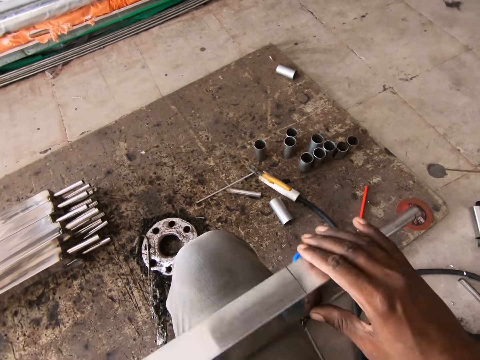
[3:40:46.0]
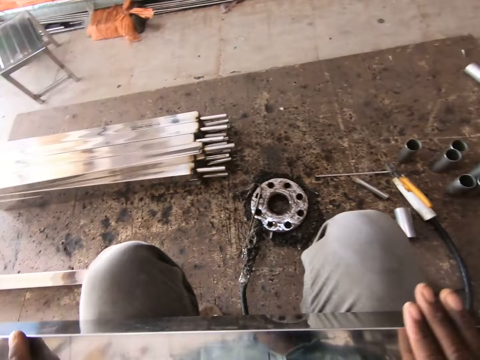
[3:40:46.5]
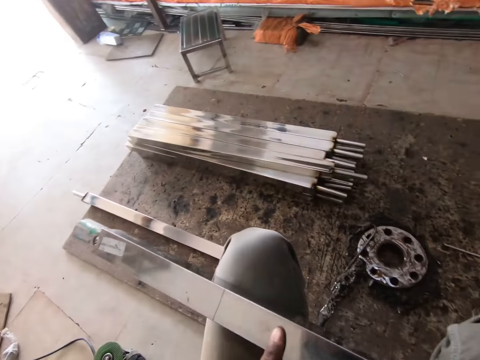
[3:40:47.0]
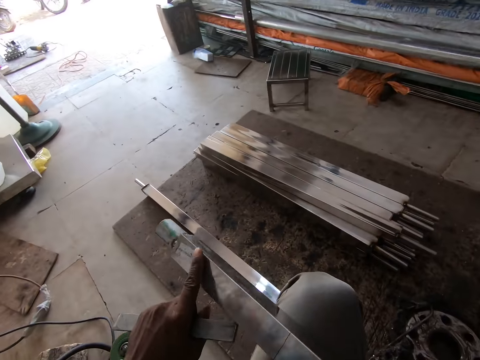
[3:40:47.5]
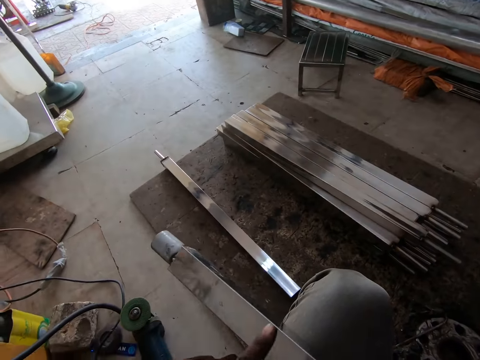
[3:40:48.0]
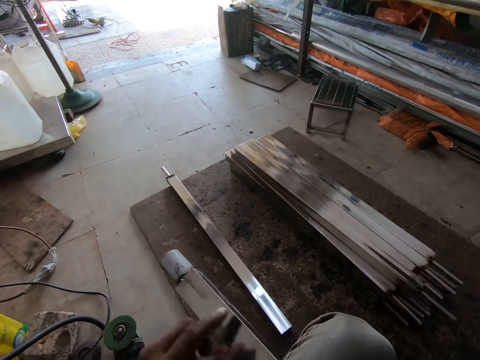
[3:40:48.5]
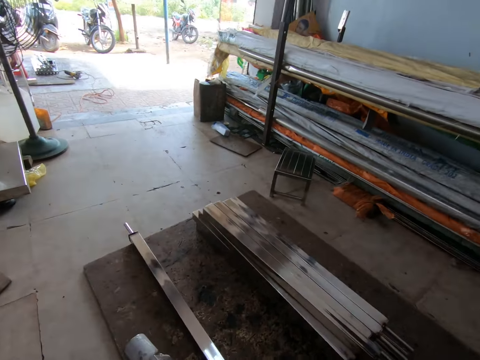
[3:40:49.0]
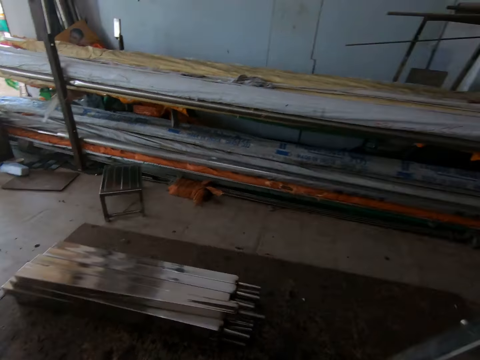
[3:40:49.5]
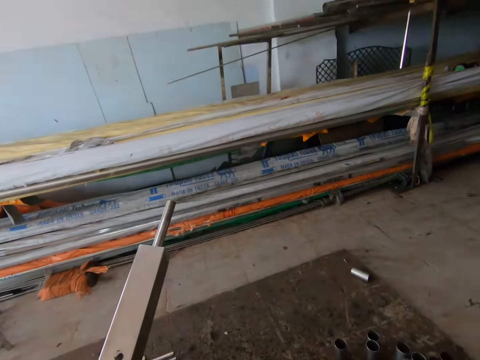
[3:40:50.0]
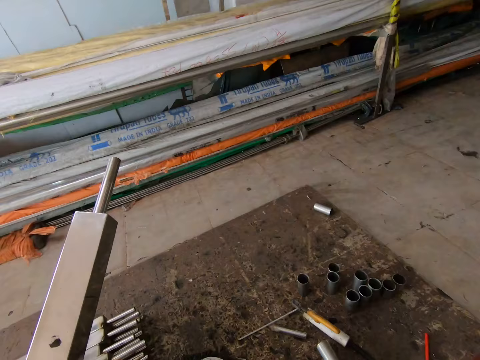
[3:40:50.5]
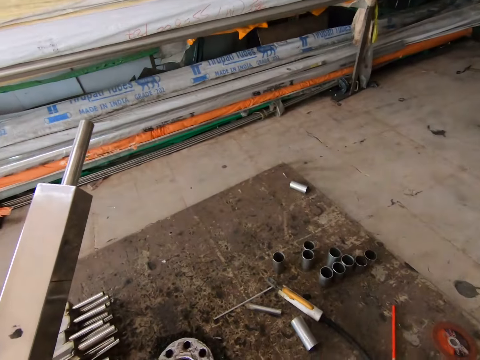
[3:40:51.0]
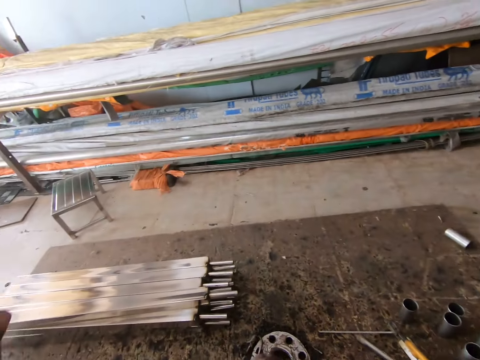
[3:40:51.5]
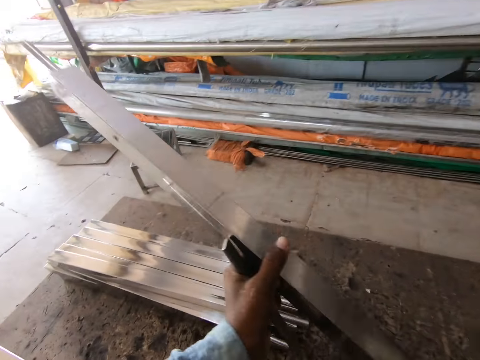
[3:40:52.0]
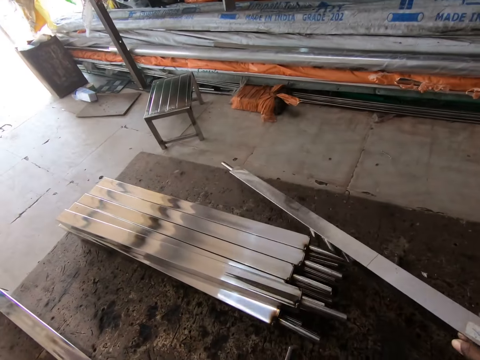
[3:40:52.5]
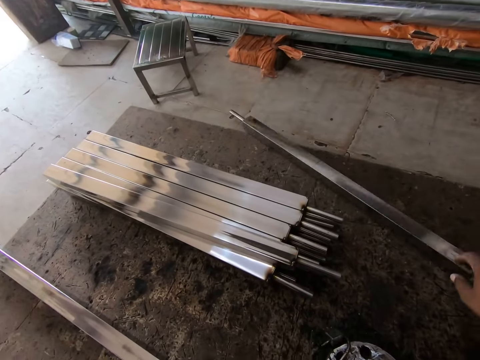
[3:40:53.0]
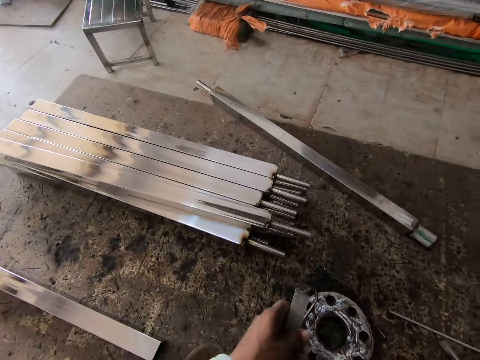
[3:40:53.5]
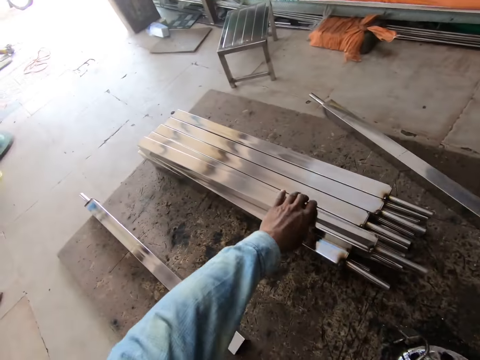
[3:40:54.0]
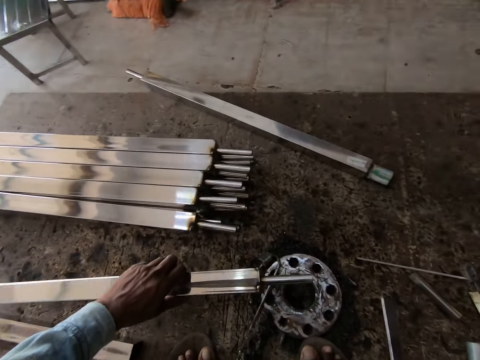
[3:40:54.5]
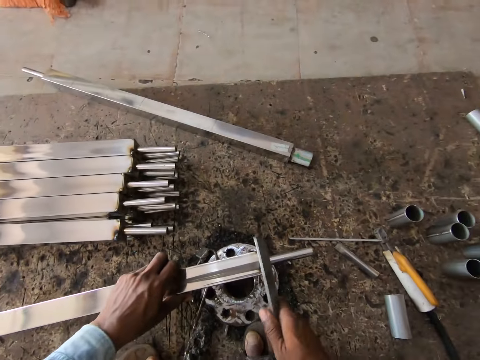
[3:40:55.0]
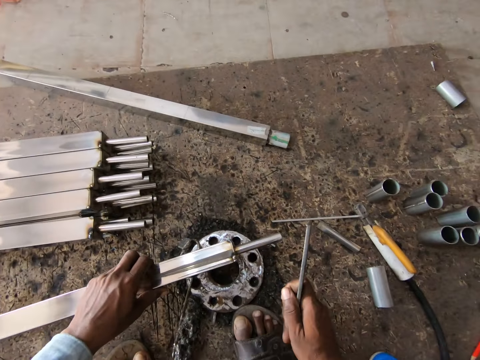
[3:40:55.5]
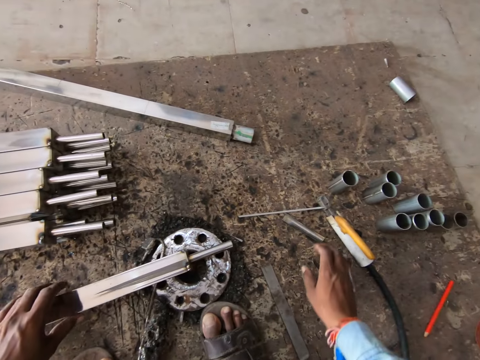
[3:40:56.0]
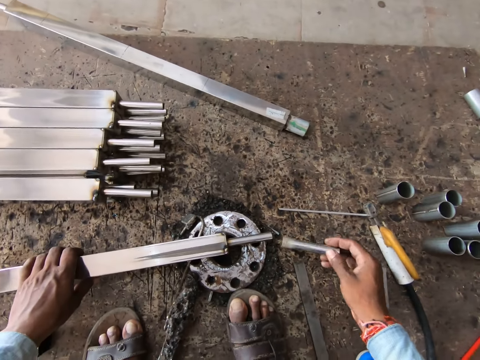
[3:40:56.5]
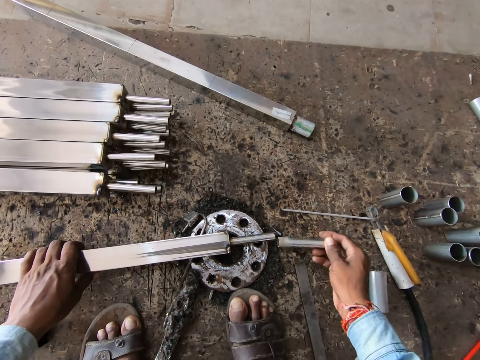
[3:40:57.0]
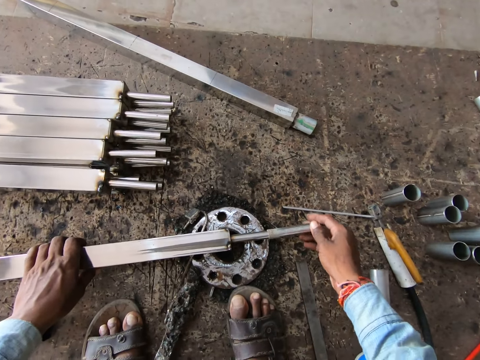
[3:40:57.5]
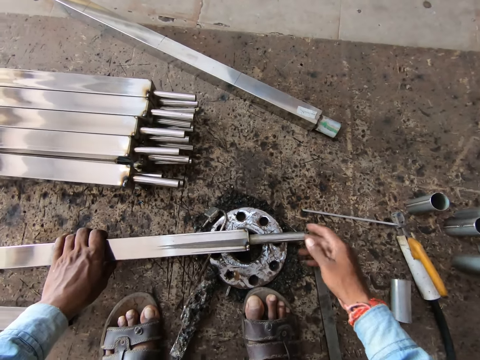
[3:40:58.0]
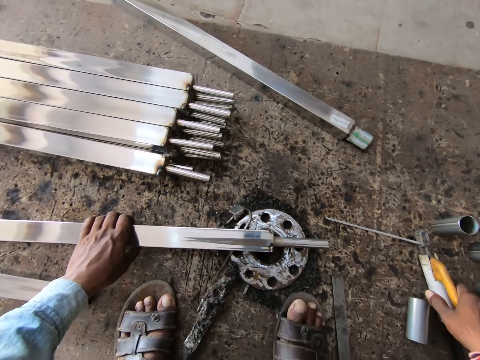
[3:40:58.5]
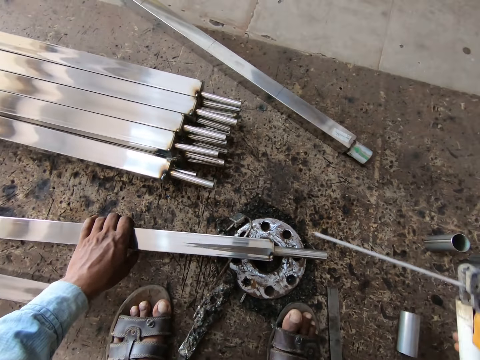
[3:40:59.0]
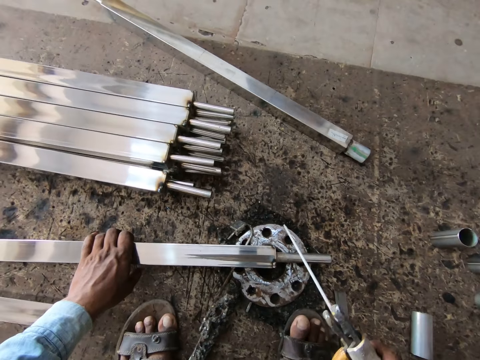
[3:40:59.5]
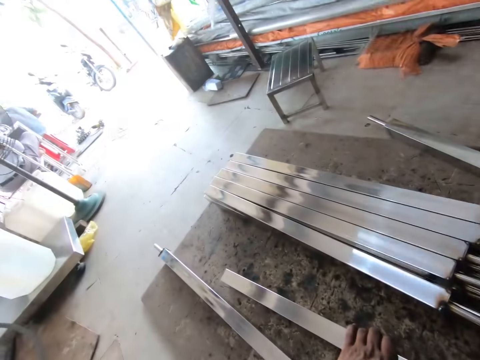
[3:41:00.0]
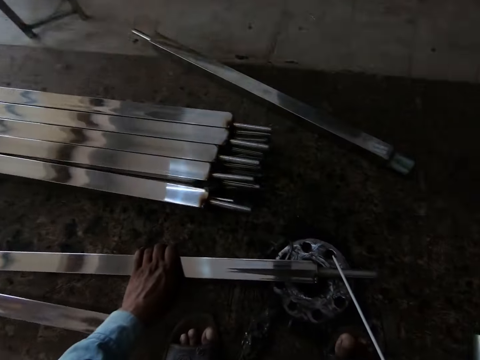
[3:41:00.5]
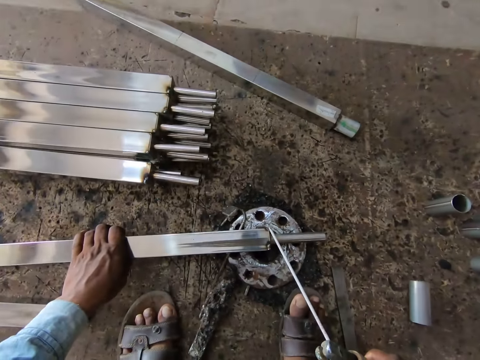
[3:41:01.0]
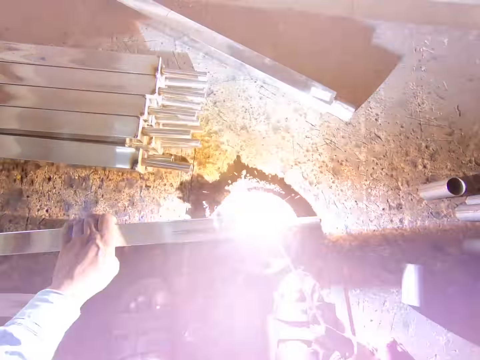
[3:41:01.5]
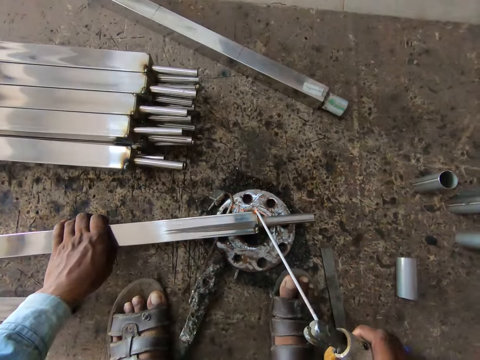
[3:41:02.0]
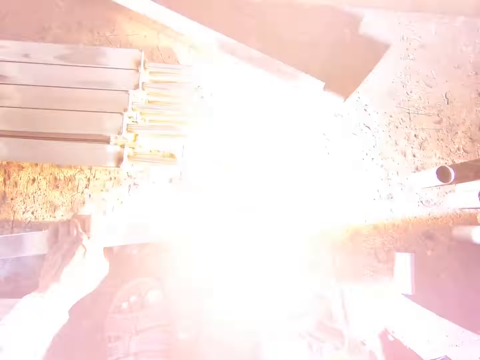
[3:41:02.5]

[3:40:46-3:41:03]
The camera wearer turns the stainless metal on his lap with his left hand. He scratches the metal. He swipes his hands on the stainless metal on his lap. He turns the metal and touches the metal. He picks up the stainless metal from his lap with his left hand. He turns the metal. He passes the stainless metal from his left hand to his right hand. He drops the stainless metal on the ground with his right hand. He passes the piece of metal from his left hand to his right hand. He stands a stainless metal from the ground with his left hand. He puts the metal down. He moves the metal. He hits the stainless metal in his left hand with the piece of metal in his right hand. He drops the piece of metal in his right hand on the ground. He picks up a hollow piece of metal from the ground with his right hand. He fits the piece of metal in his right hand on the stainless metal on the ground in his left hand. He picks up a welding tong from the ground with his right hand. He welds the stainless metal with the welding tong in his right hand.

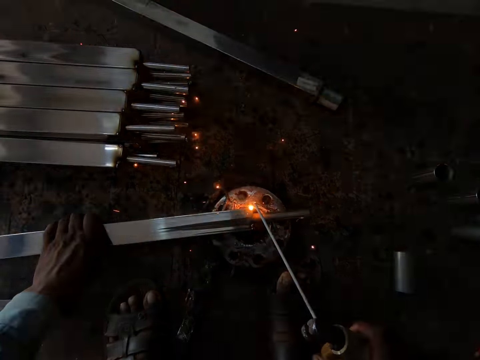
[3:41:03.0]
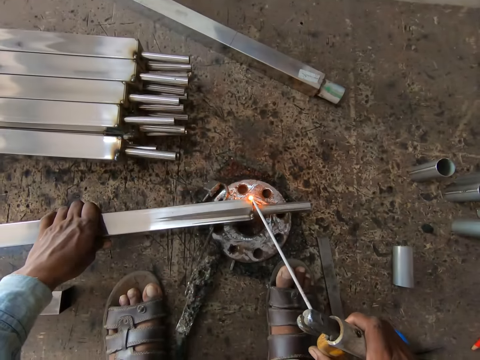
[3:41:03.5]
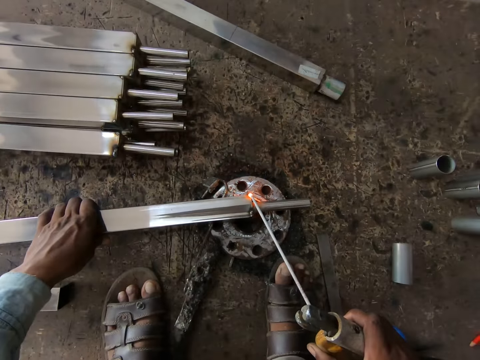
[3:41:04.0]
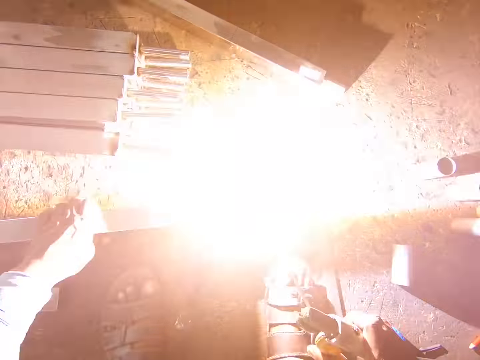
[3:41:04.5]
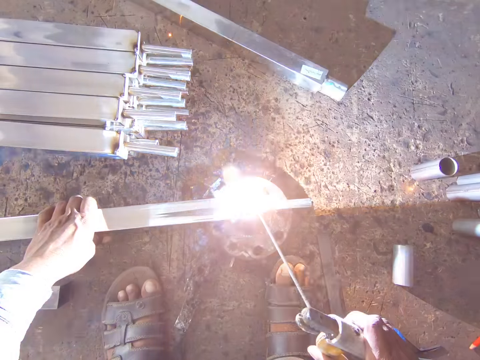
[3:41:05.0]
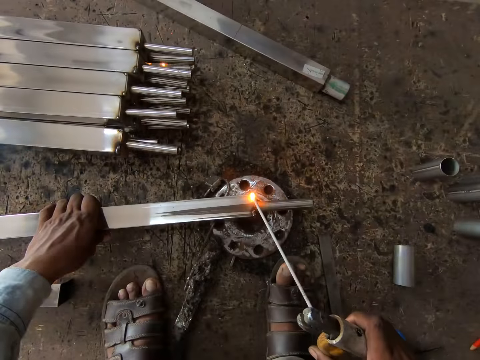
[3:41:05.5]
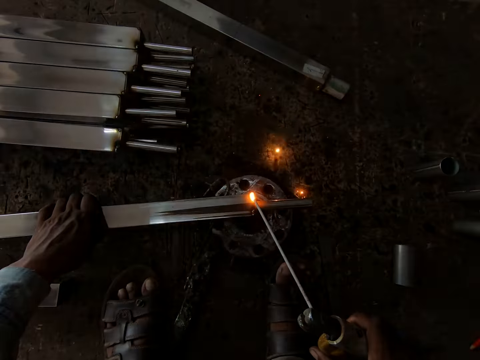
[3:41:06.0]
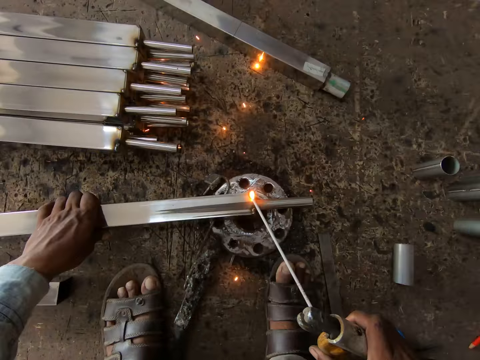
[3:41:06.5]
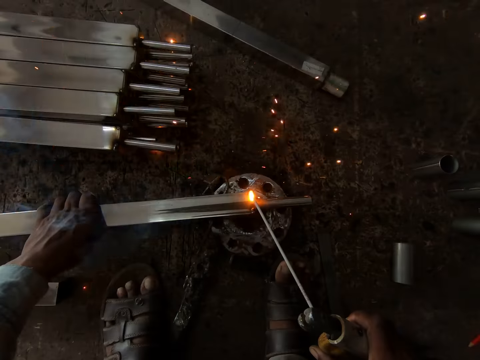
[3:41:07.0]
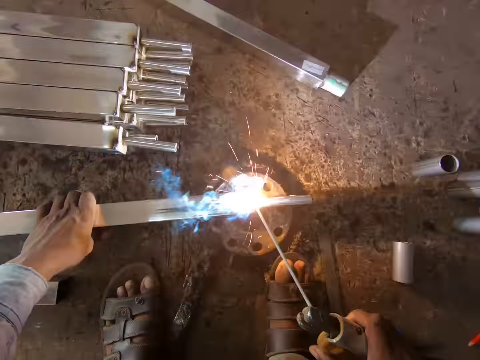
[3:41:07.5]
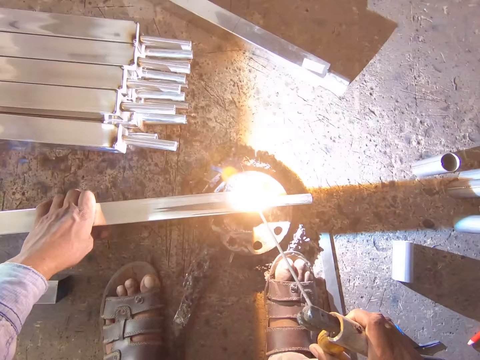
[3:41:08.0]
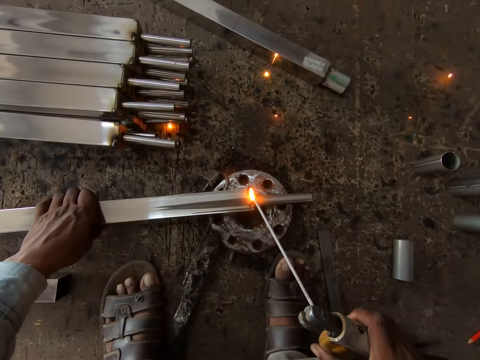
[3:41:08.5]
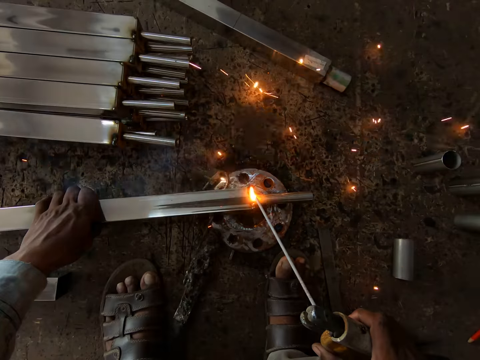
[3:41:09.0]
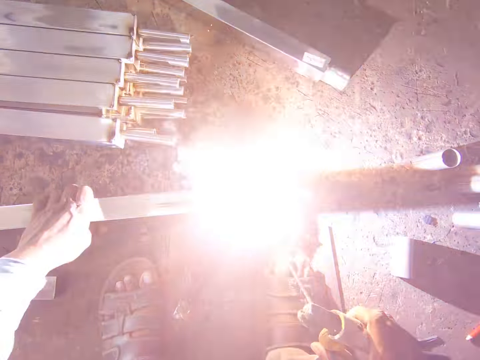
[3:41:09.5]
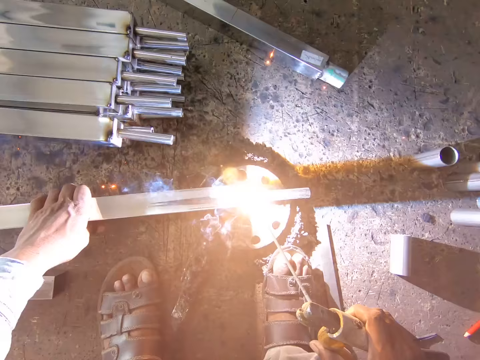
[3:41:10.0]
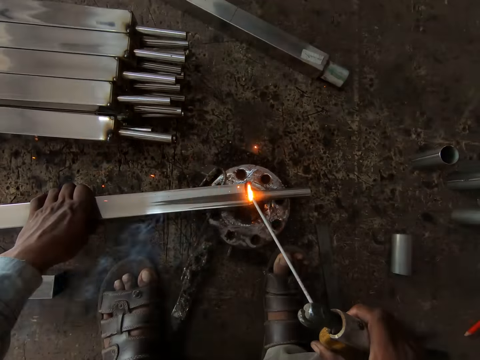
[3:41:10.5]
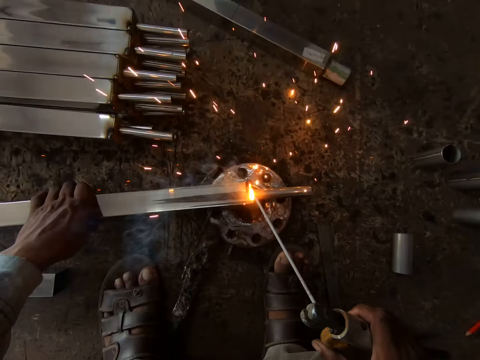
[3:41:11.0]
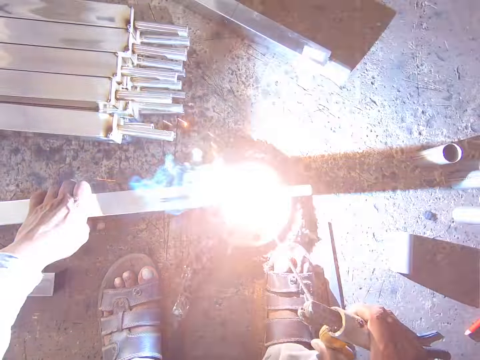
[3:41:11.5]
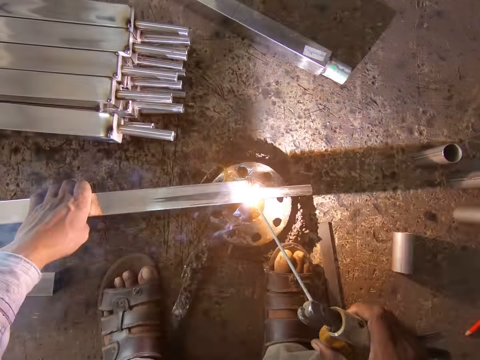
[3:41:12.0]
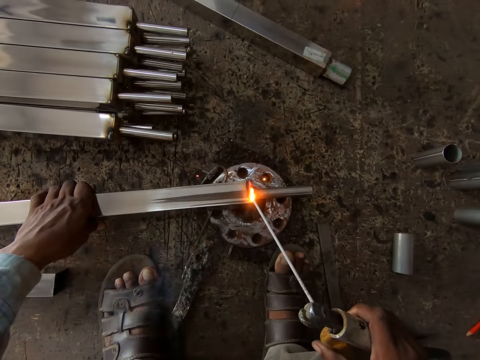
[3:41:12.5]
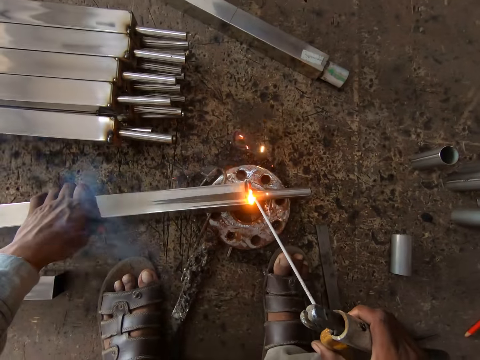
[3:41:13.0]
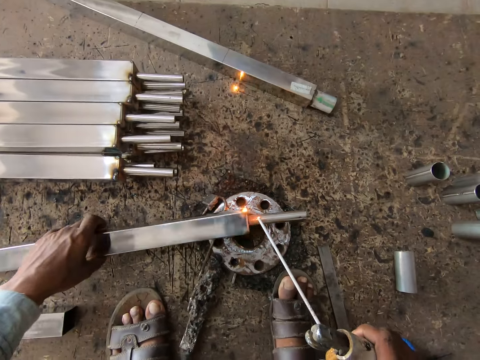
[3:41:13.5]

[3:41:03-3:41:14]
The camera wearer moves metal and holds the metal. He turns the stainless metal on the ground with his left hand.
